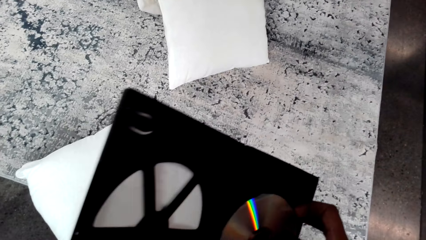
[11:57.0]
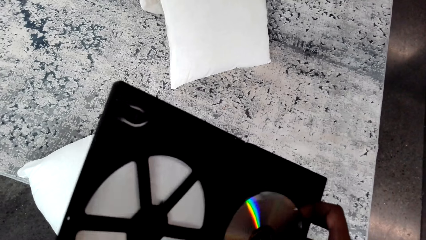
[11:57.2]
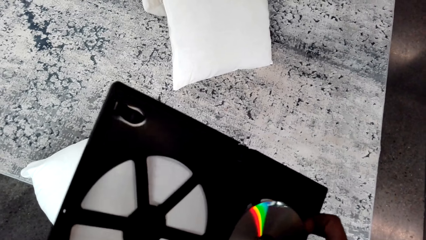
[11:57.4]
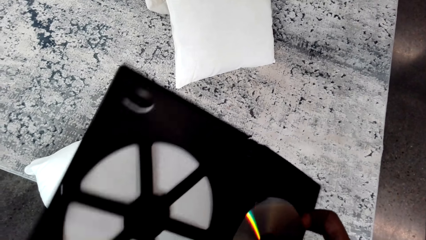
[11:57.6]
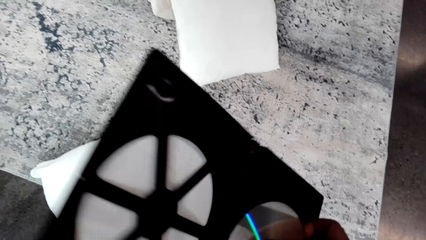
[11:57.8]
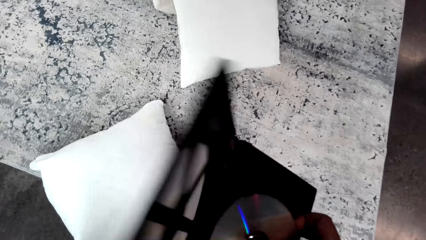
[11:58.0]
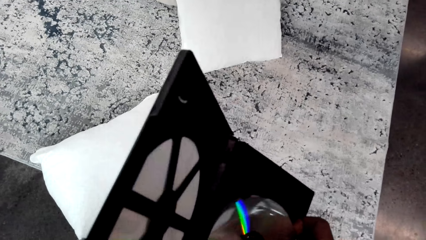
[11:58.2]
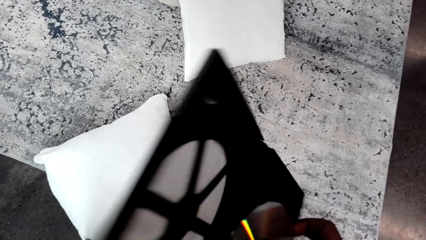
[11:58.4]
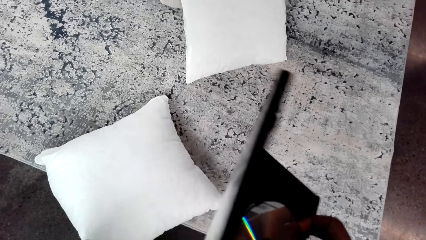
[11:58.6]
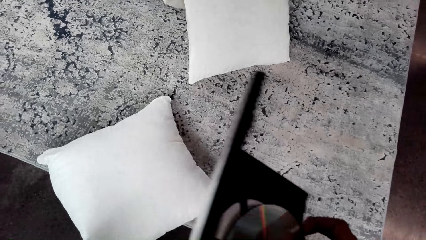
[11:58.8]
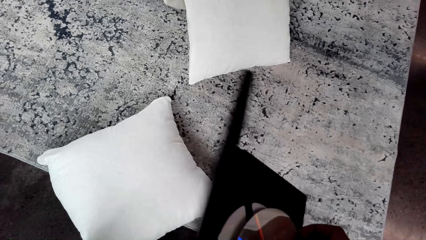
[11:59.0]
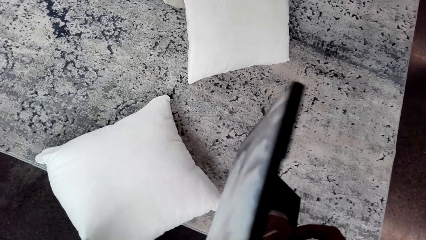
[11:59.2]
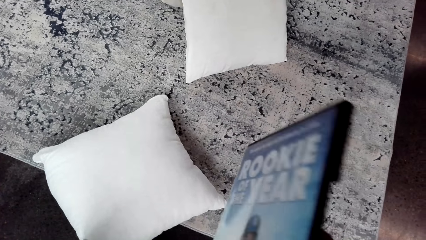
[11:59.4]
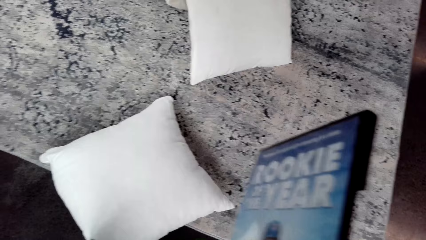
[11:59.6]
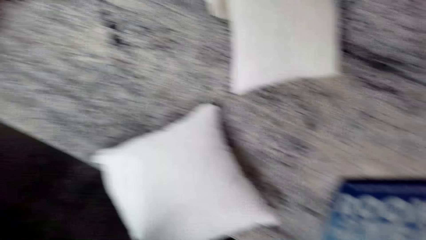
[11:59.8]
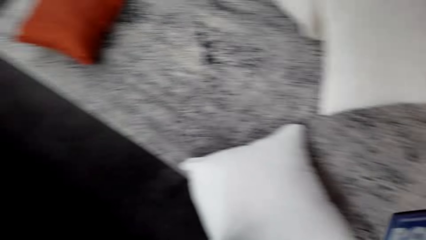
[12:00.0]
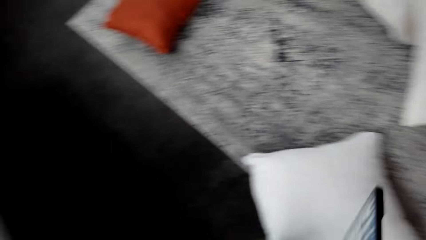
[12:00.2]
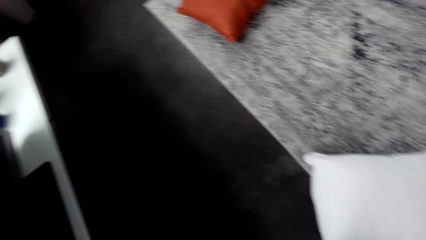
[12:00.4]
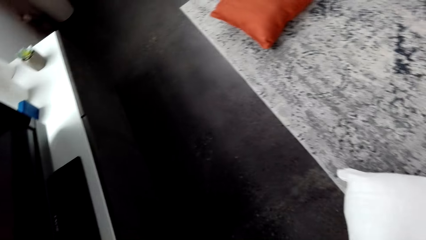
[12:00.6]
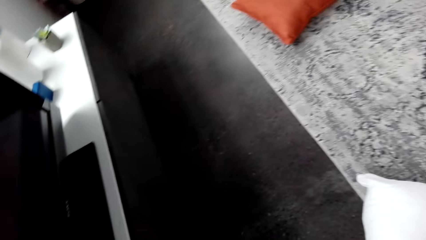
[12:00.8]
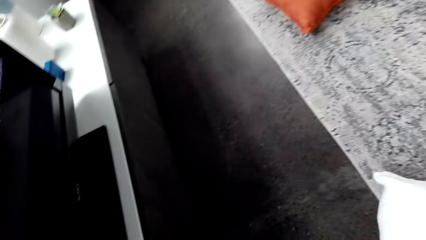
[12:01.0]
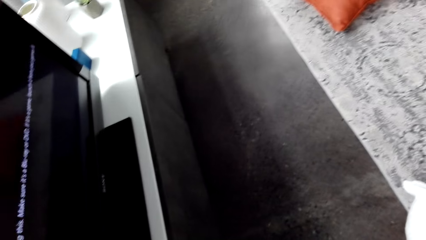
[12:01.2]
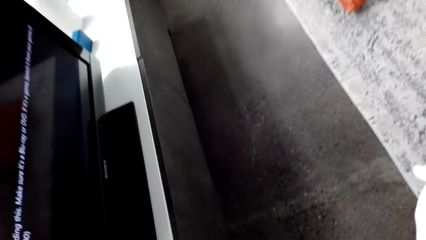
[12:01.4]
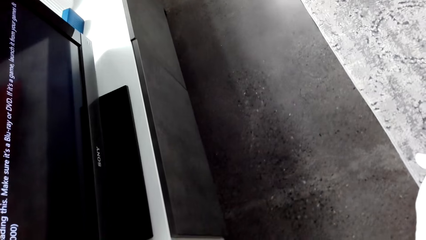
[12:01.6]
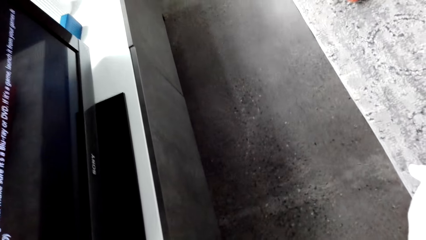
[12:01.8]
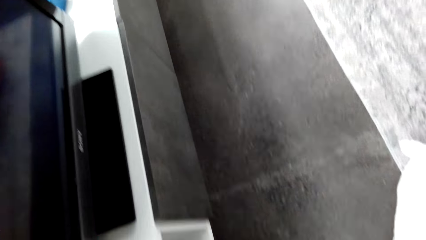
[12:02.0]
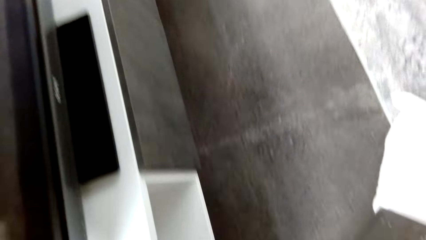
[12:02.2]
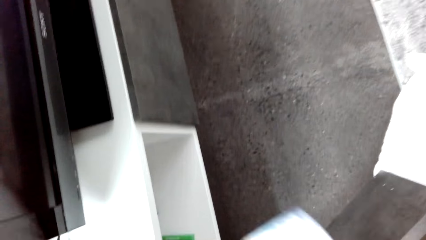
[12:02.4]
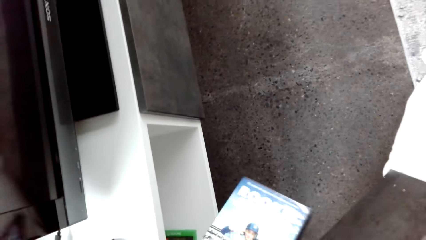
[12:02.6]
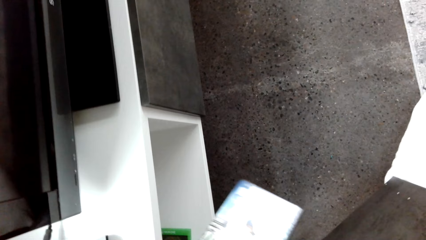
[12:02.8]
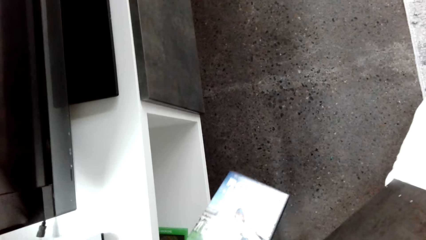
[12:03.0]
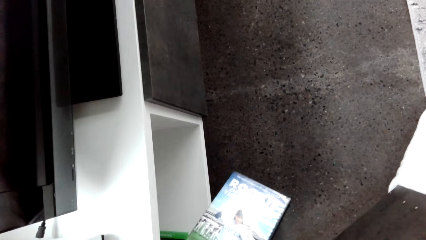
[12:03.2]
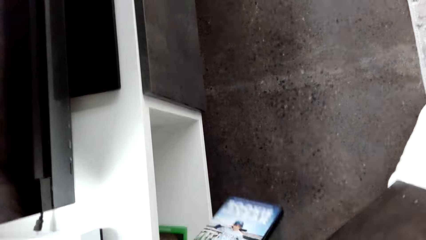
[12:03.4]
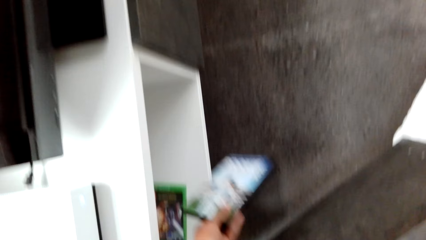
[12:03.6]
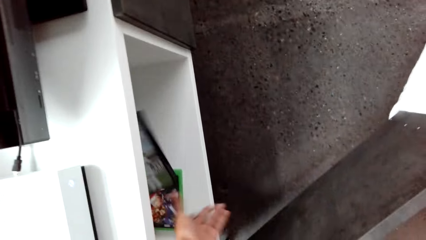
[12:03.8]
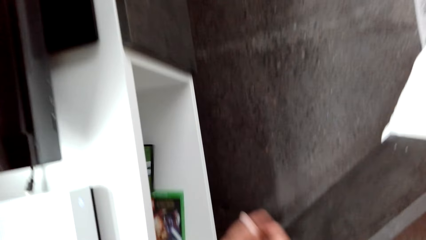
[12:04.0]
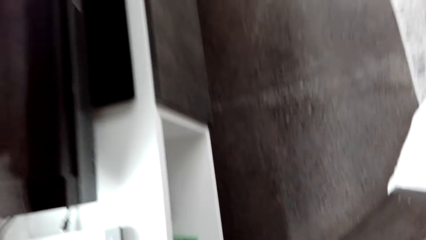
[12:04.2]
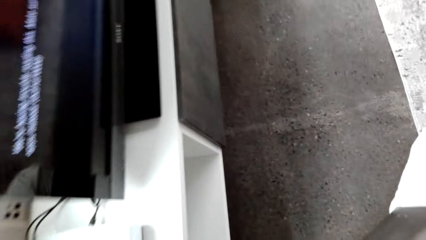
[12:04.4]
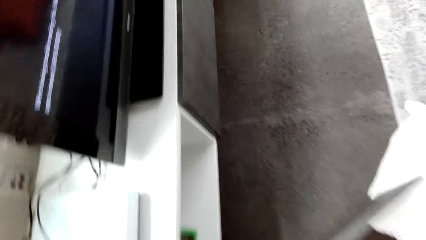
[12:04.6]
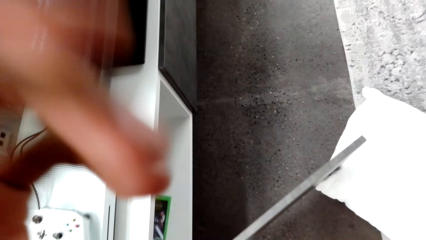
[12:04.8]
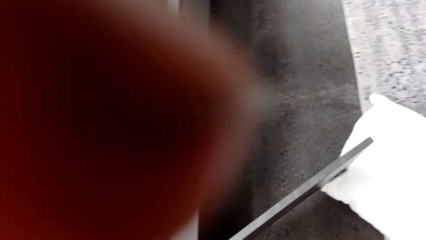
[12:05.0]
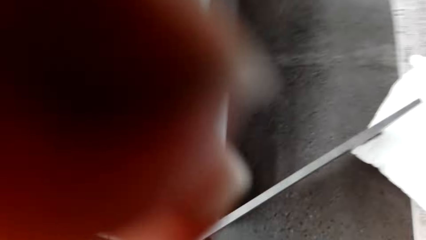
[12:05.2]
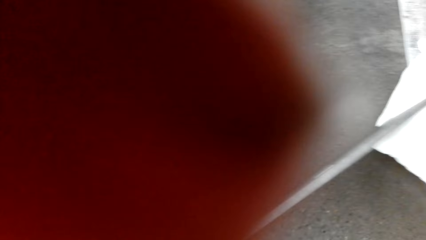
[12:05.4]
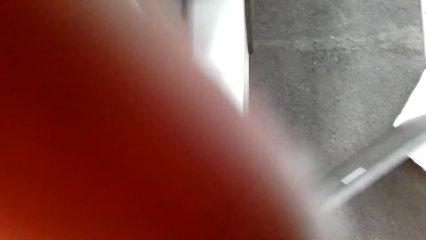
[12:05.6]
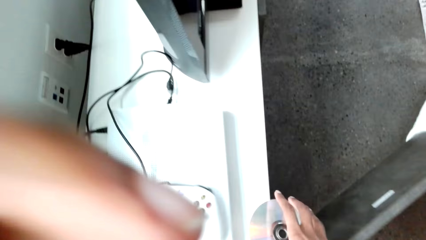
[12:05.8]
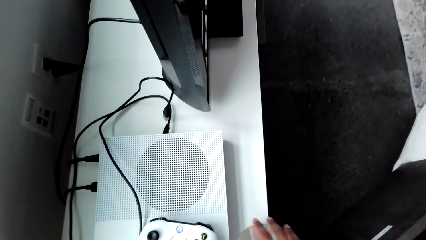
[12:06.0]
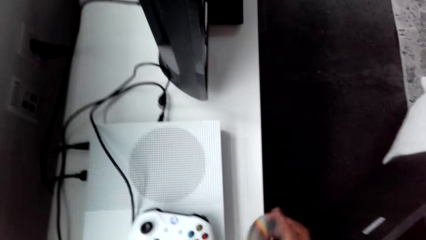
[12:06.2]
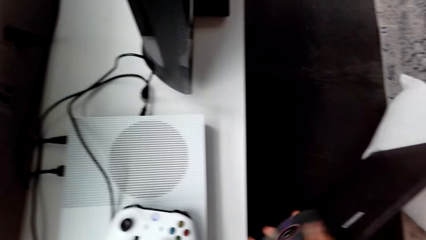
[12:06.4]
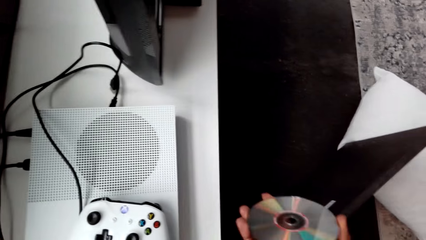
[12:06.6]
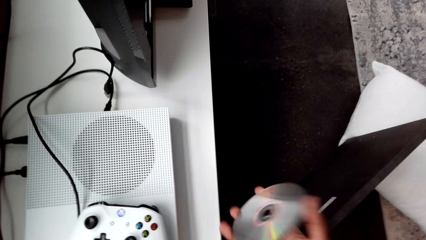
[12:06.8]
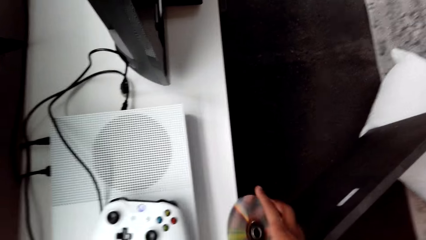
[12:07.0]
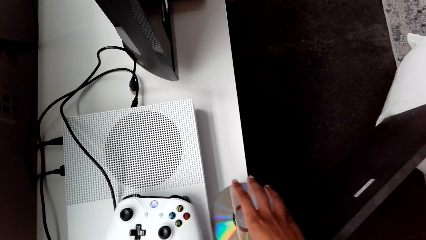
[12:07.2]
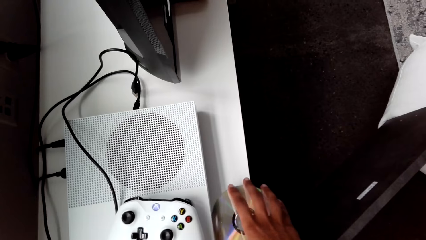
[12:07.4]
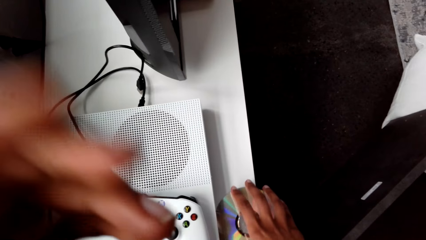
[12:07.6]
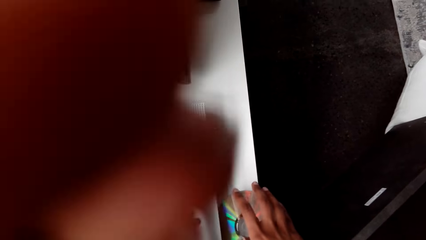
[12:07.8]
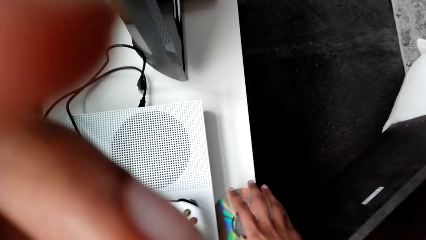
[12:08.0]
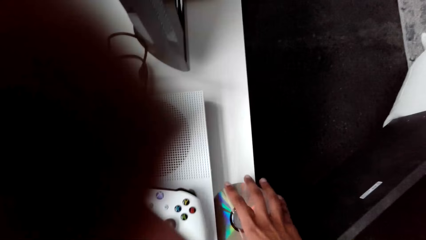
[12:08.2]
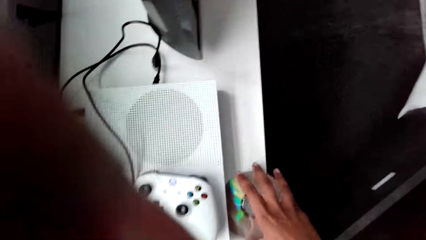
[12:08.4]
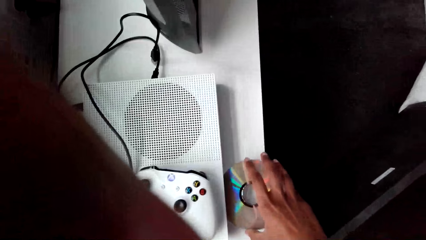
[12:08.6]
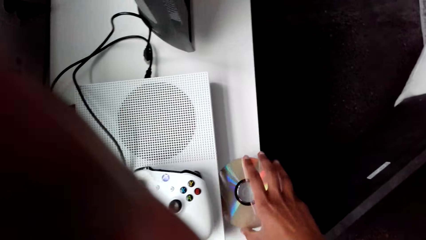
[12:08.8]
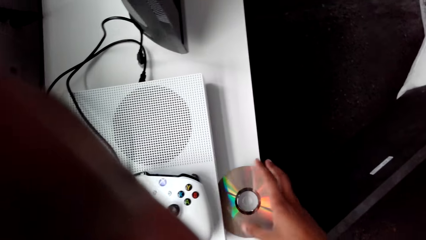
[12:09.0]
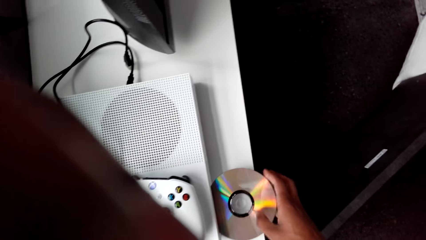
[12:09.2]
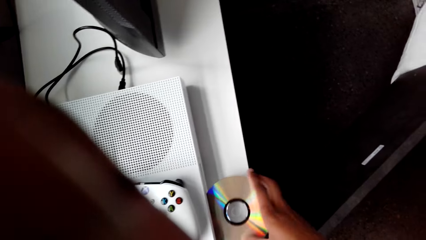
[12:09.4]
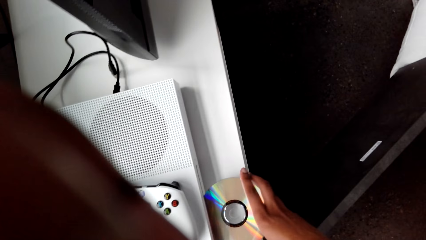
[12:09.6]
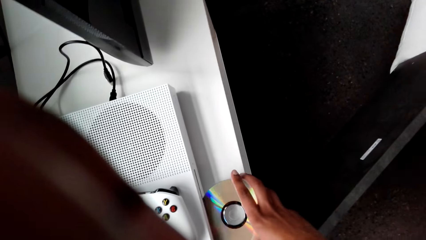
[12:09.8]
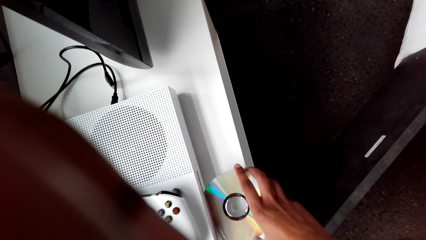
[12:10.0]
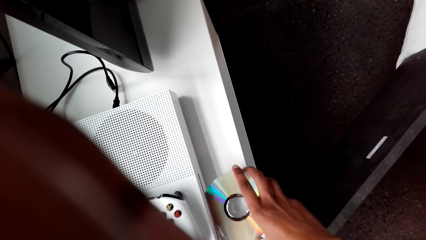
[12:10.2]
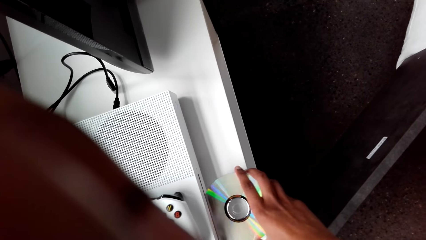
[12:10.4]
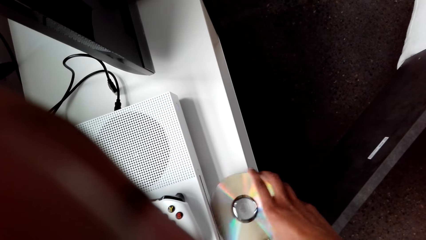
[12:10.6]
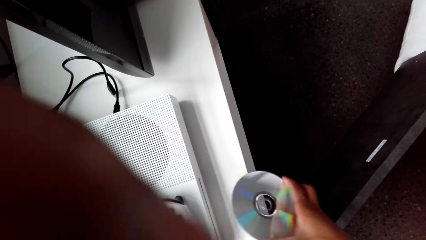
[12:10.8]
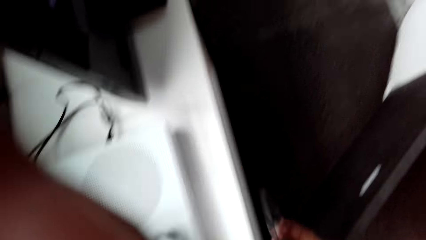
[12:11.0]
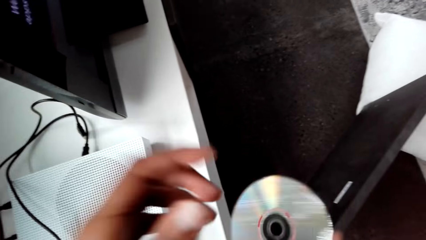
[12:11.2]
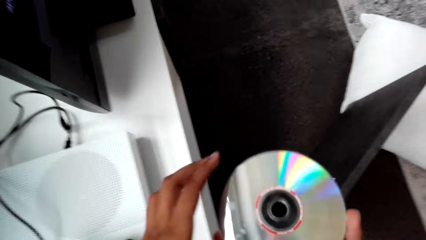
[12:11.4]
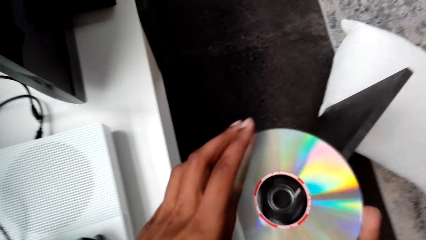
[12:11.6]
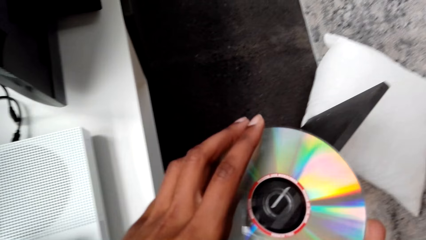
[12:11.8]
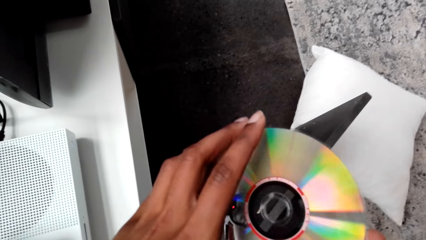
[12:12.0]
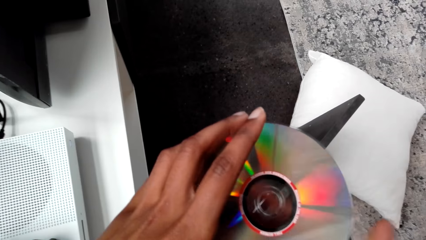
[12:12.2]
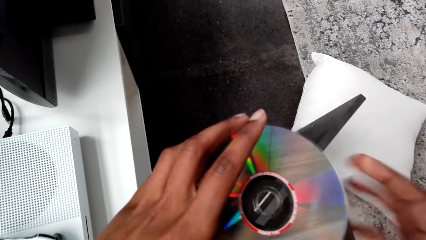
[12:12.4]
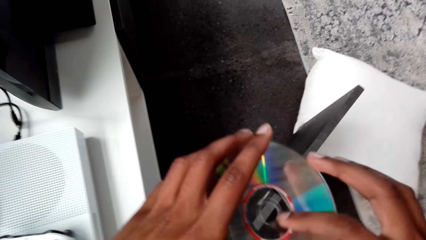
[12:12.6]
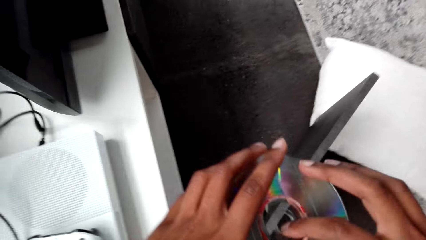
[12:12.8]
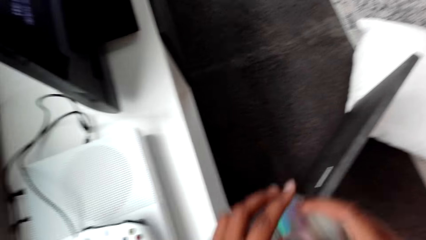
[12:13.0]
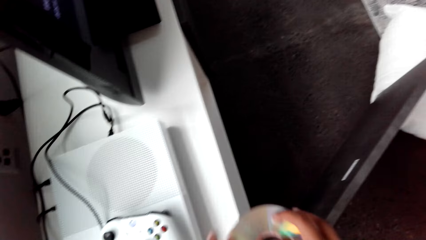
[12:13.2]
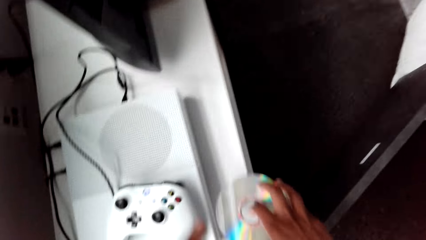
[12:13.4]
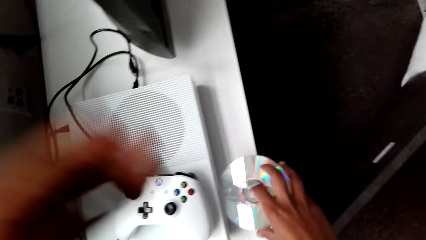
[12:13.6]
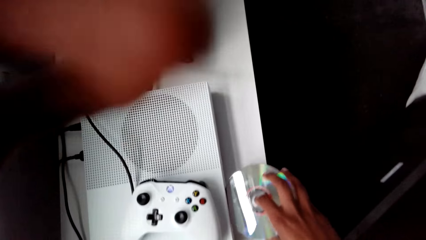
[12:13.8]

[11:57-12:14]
The camera wearer removes a disc from the case. They put a tape down. They throw the case inside the cupboard. They touch their face. They adjust the camera. They insert the disc in the DVD player. They look at the disc.
